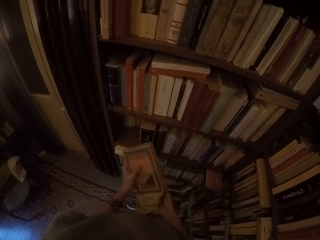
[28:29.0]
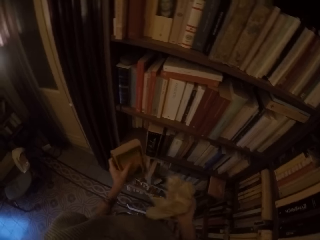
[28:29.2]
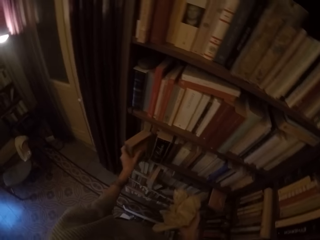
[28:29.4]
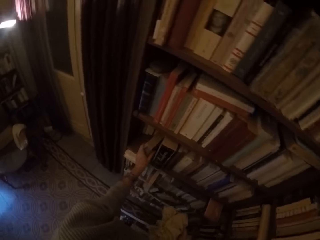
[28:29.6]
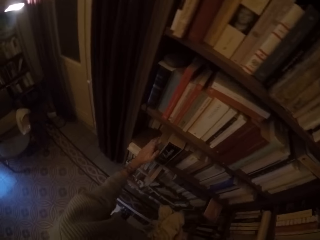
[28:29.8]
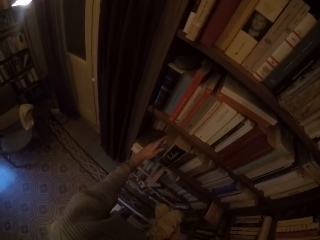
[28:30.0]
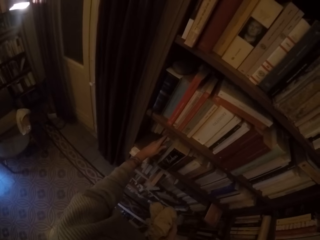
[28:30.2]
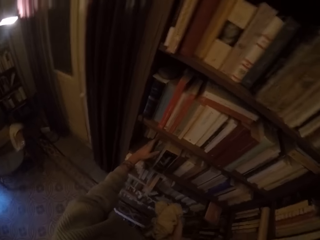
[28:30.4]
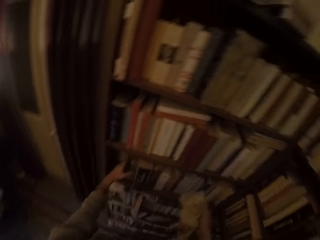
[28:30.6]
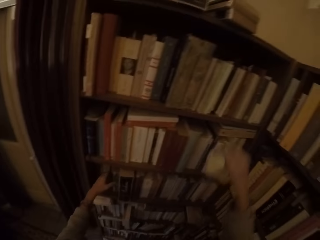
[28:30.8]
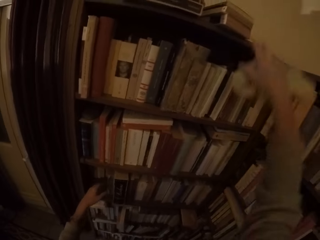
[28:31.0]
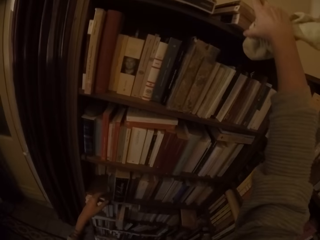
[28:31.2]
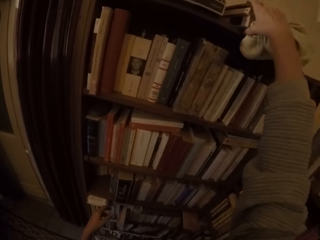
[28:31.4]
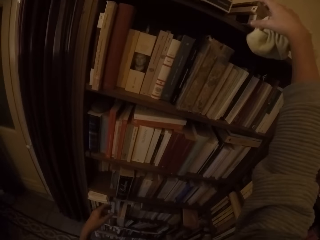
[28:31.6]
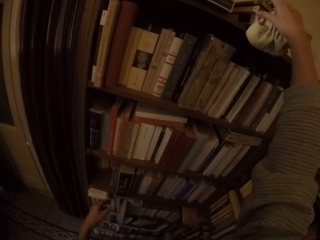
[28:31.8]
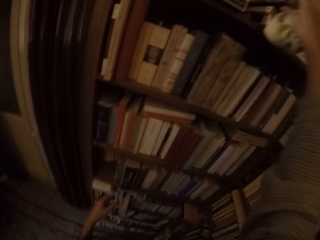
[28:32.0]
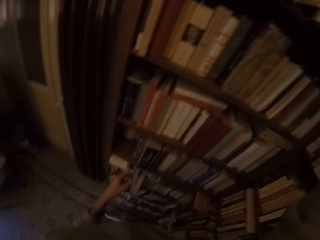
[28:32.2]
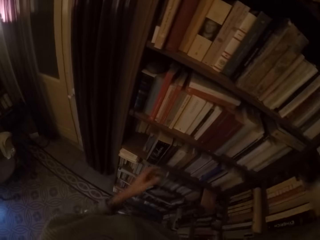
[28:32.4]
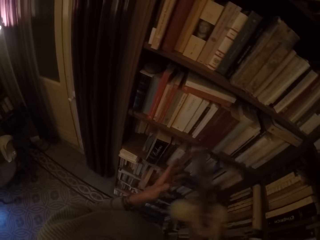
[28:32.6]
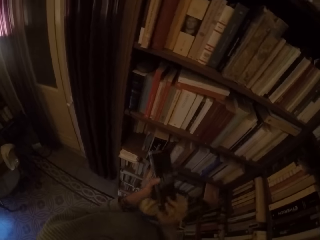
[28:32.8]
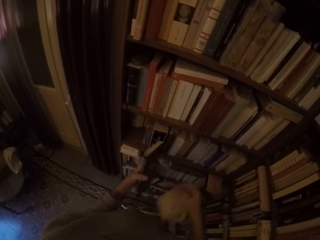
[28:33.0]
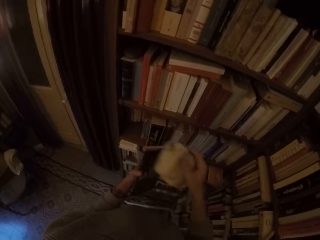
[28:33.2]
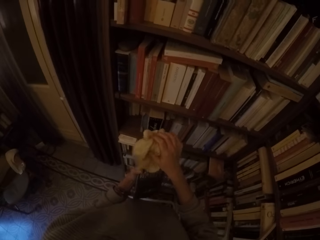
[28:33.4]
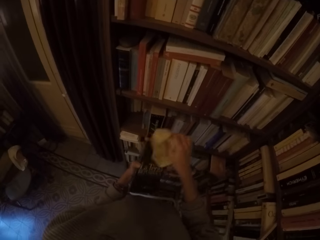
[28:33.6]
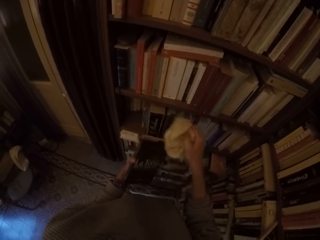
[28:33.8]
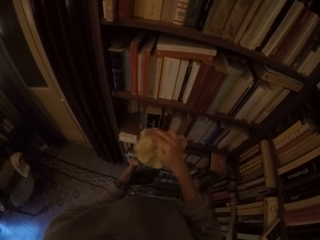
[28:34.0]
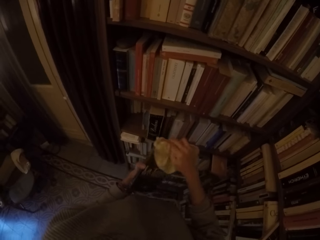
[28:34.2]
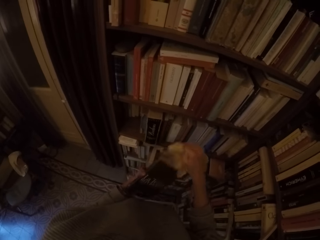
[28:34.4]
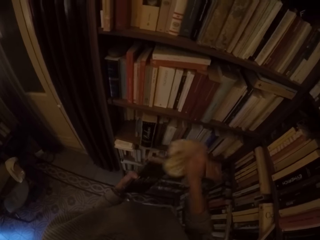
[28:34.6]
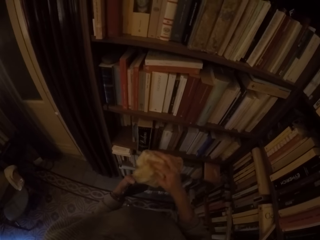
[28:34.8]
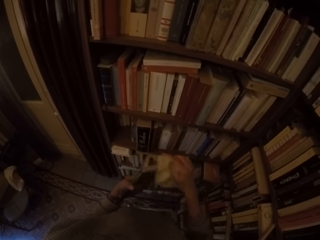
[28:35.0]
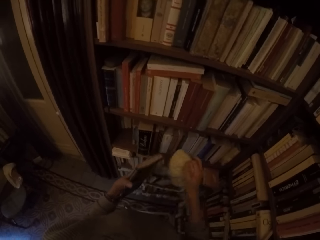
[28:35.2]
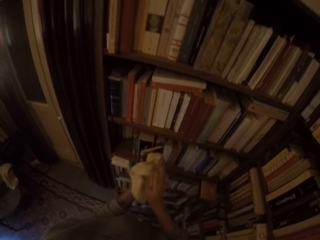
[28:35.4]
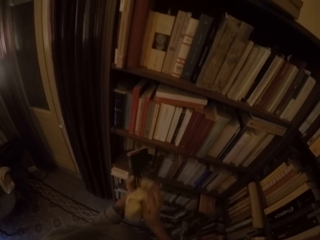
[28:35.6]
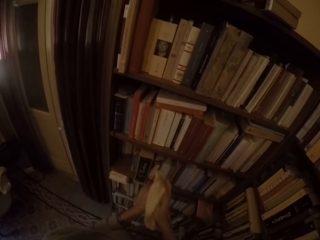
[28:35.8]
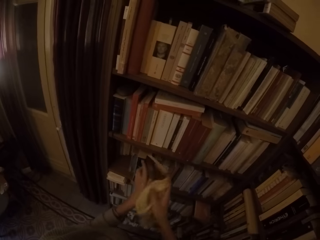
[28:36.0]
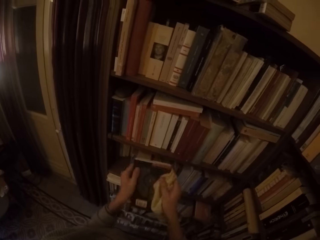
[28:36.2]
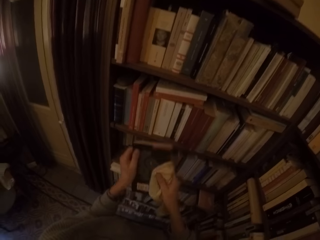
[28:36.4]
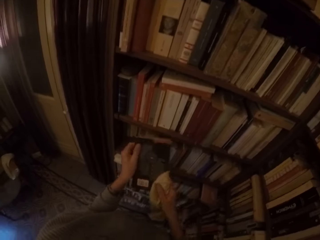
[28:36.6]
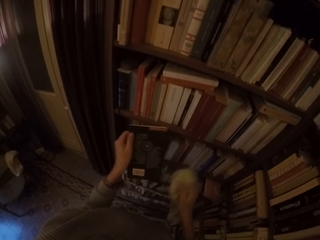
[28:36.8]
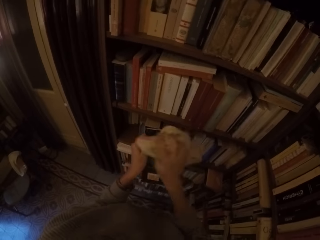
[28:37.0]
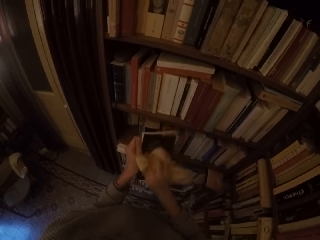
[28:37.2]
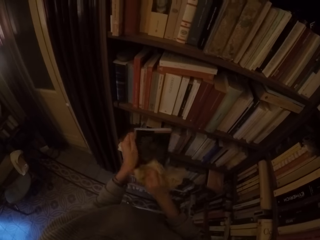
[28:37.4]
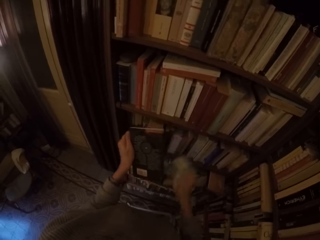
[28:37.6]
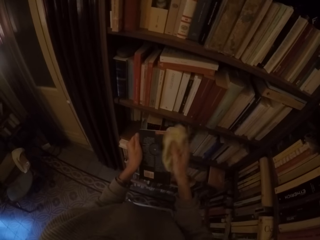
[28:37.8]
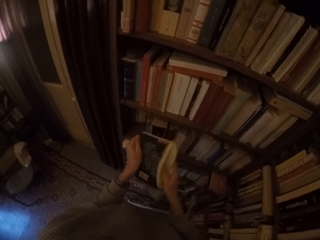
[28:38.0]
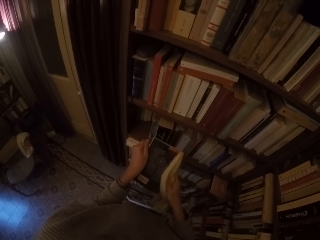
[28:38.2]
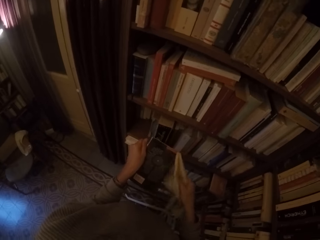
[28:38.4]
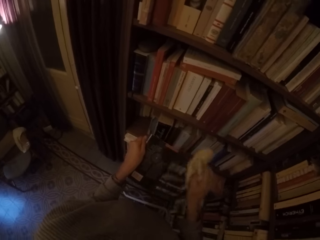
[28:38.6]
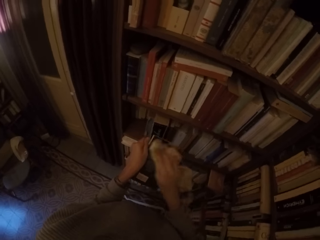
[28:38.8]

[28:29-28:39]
The camera wearer puts the book in the book shelf with her left hand. She picks a book from the top of the book shelf with her right hand. She cleans the book with the rag with her right hand. She cleans the book again.

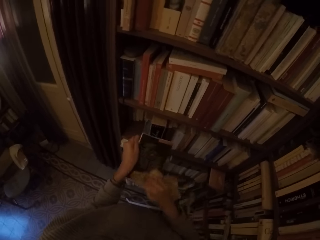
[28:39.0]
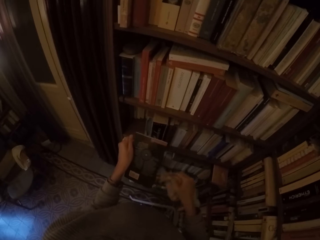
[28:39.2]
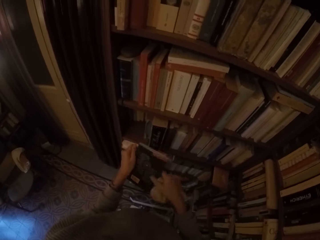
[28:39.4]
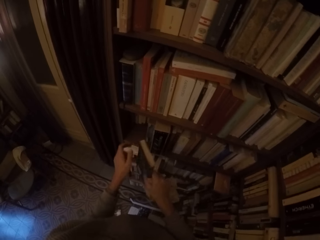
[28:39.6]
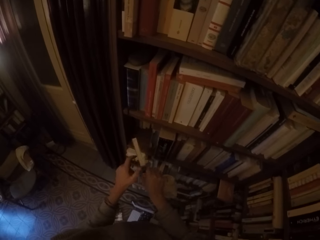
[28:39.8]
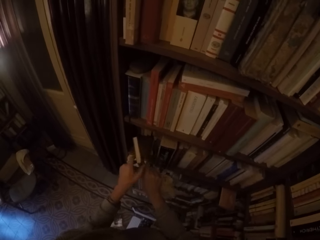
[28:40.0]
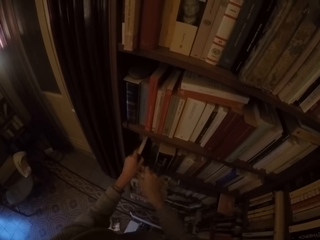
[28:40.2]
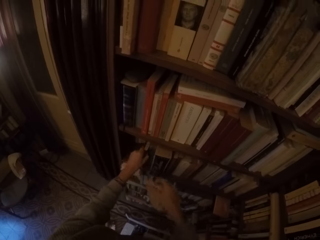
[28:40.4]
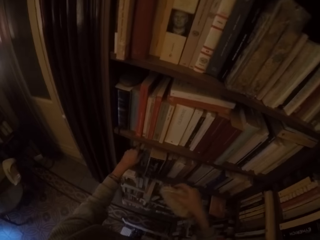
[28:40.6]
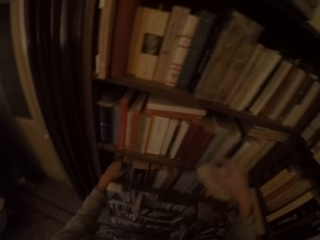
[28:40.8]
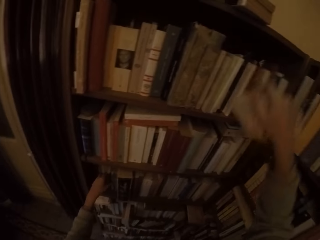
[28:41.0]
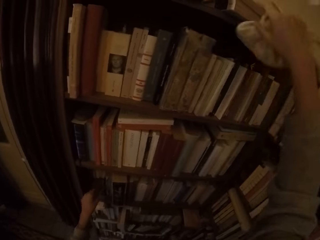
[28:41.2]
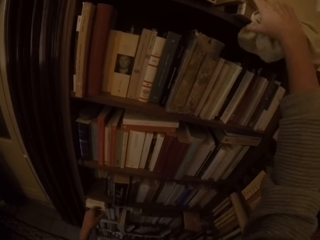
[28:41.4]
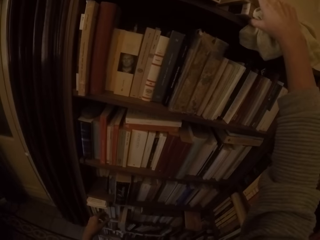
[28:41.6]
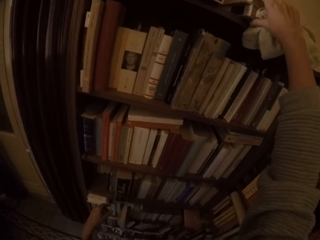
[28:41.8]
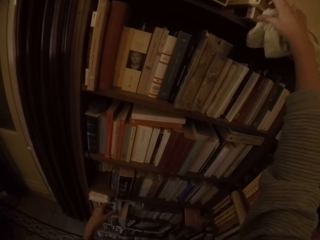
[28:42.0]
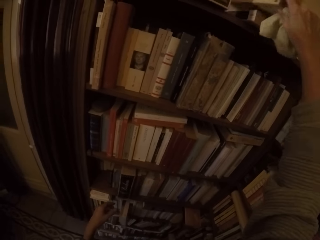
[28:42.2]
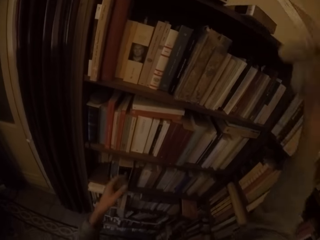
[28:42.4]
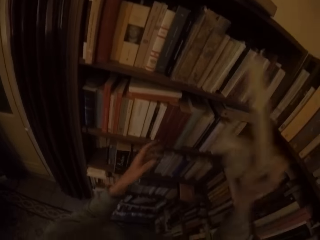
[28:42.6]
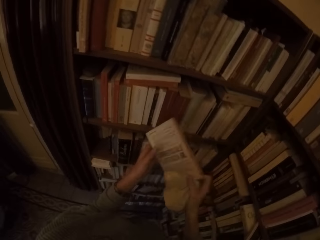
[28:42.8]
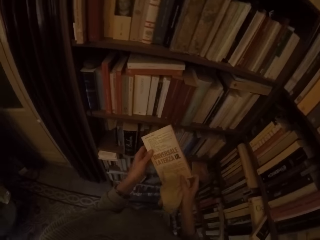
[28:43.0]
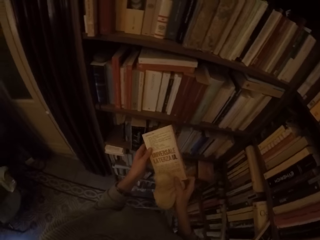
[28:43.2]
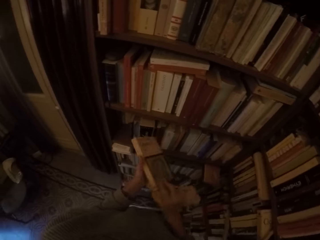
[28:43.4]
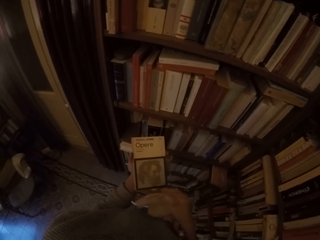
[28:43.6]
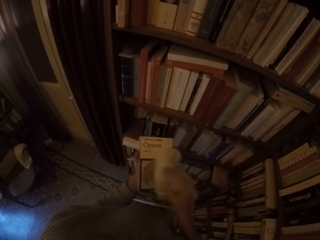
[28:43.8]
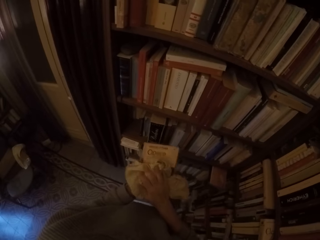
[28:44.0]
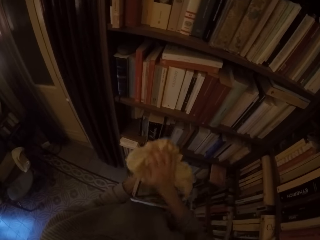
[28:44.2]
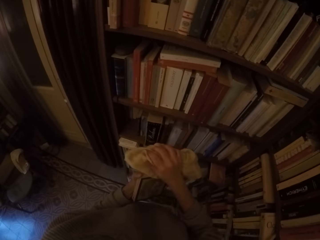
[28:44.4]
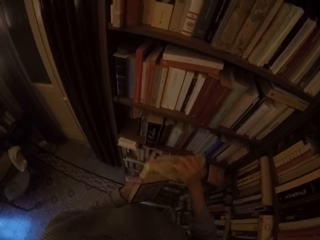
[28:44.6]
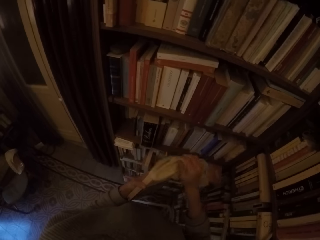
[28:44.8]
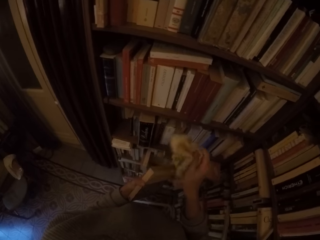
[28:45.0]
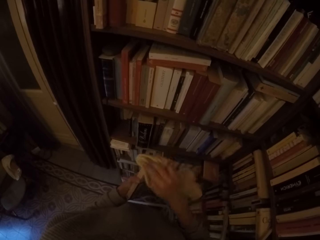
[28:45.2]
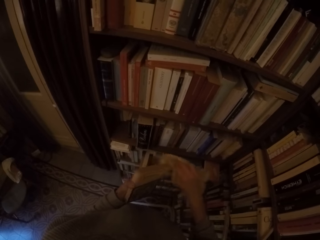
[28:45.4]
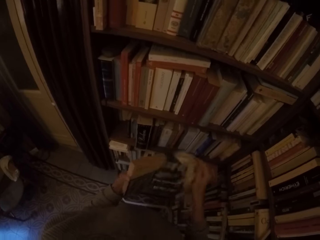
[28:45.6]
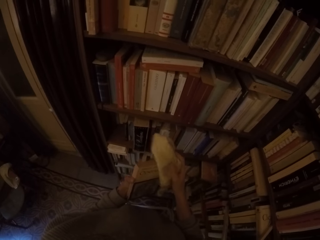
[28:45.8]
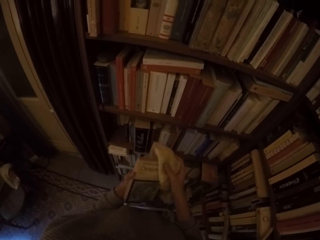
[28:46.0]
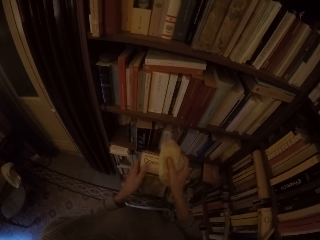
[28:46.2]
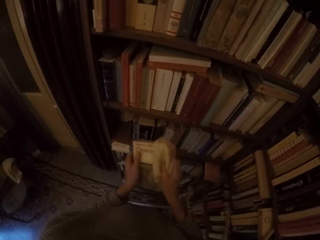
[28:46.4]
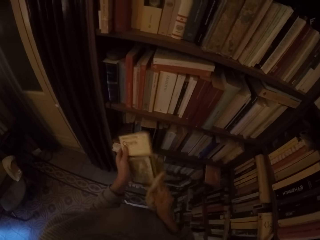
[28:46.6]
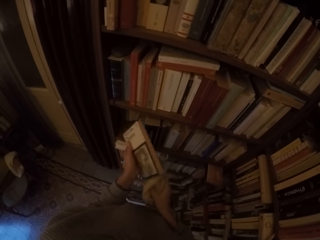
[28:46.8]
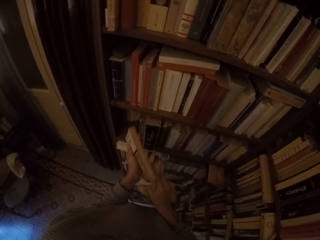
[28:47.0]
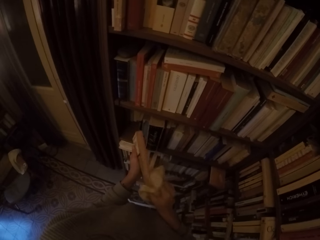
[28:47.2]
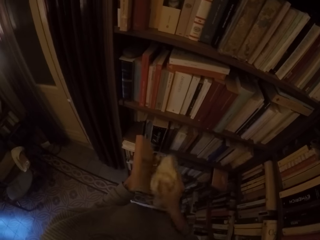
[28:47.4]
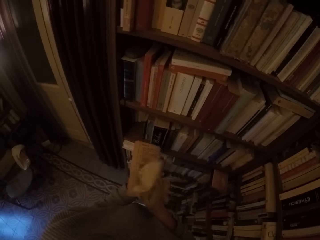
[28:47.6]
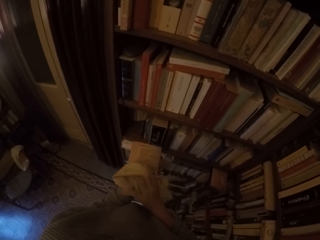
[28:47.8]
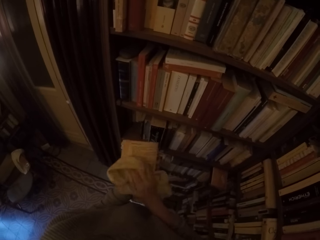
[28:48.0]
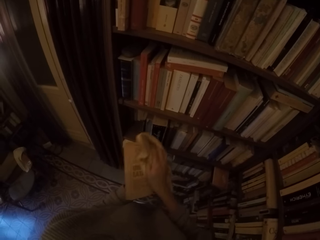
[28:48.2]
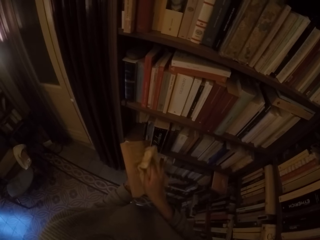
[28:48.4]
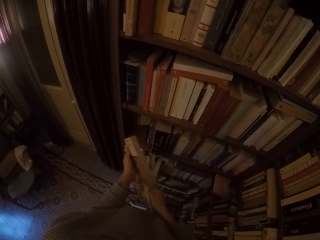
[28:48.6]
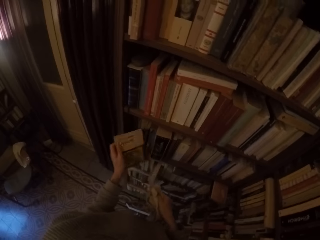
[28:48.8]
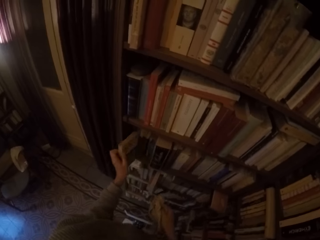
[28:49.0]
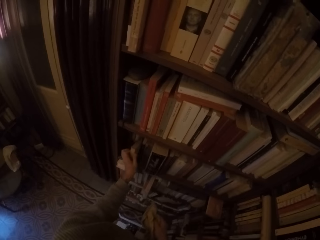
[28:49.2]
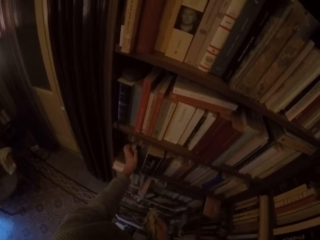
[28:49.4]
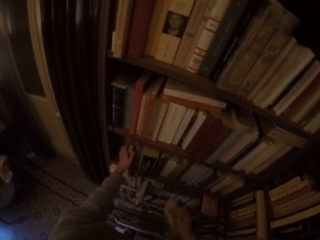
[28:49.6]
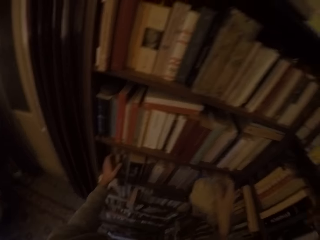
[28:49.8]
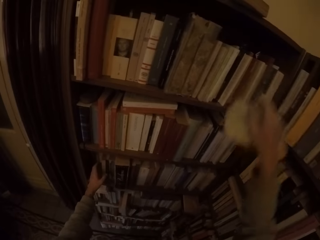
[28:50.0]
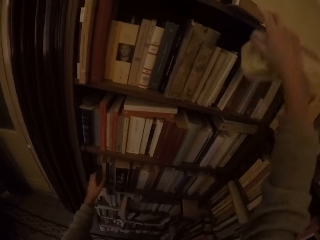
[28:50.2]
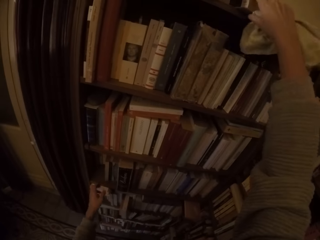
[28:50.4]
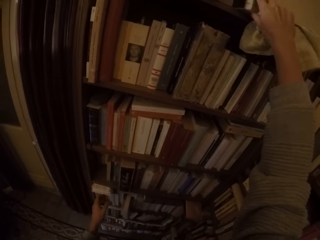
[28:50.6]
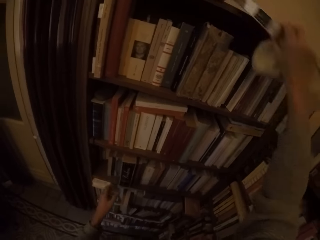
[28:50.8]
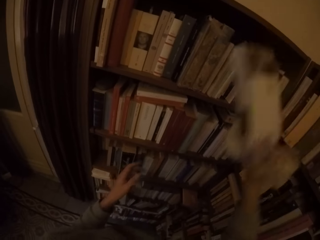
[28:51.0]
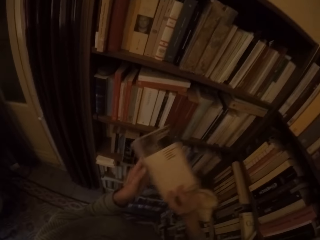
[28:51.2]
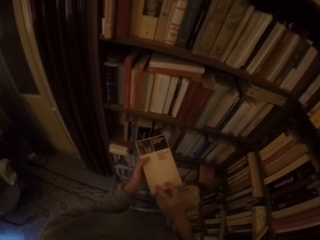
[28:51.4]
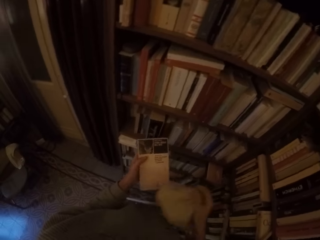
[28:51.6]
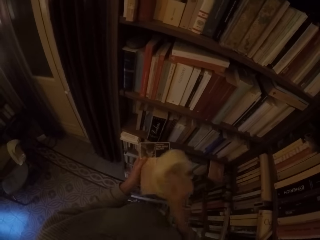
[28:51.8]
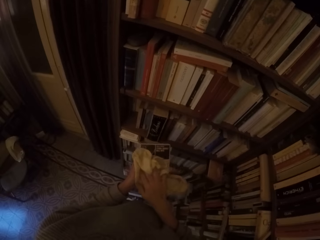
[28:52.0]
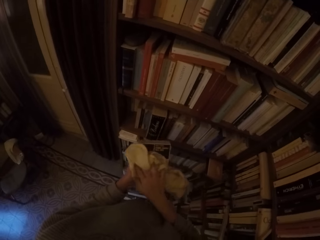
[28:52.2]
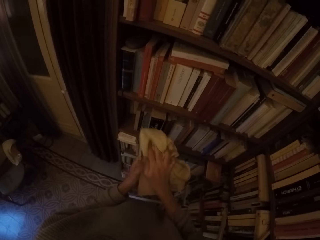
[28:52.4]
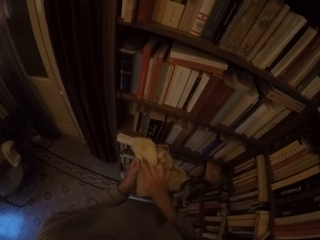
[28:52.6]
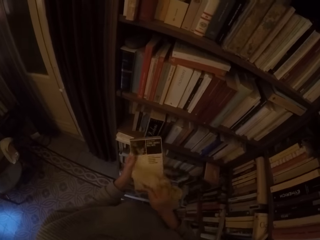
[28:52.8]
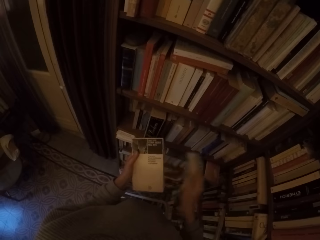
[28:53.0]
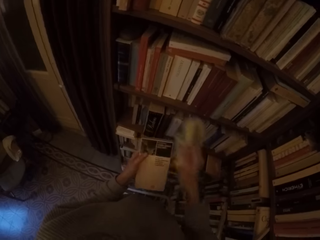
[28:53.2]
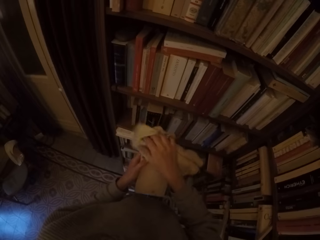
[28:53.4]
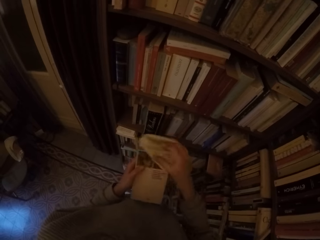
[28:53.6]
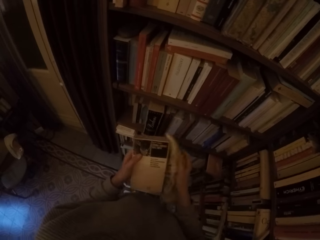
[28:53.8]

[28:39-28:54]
The camera wearer puts the book in the book shelf with her left hand. She picks a book from the top of the book shelf with her right hand. She cleans the book with the rag with her right hand. She puts the book in the book shelf with her left hand. She picks a book from the top of the book shelf with her right hand. She cleans the book with the rag with her right hand.
